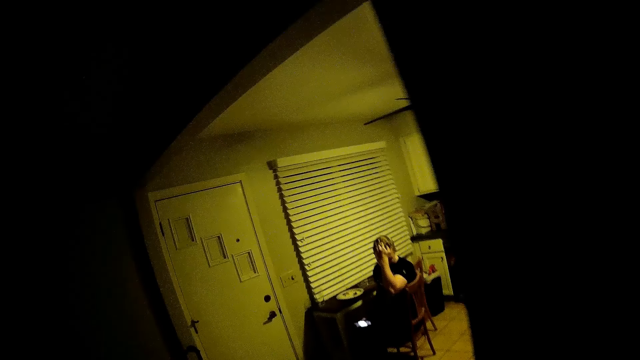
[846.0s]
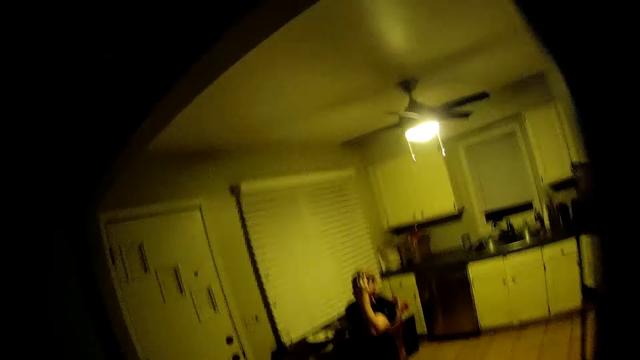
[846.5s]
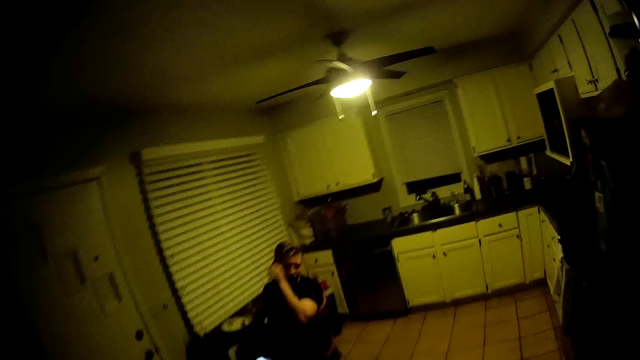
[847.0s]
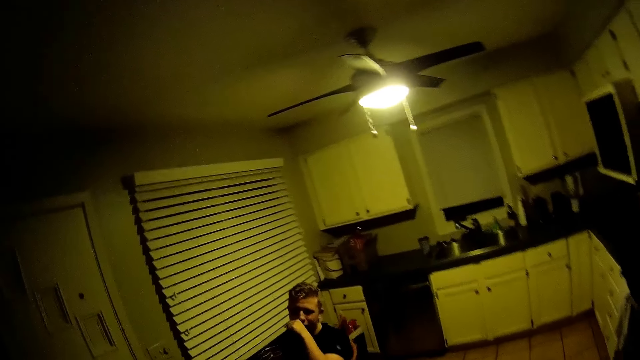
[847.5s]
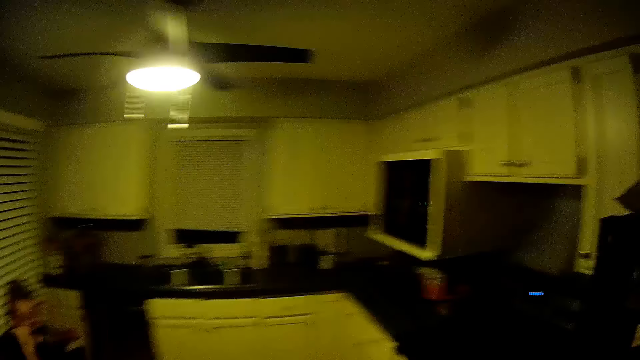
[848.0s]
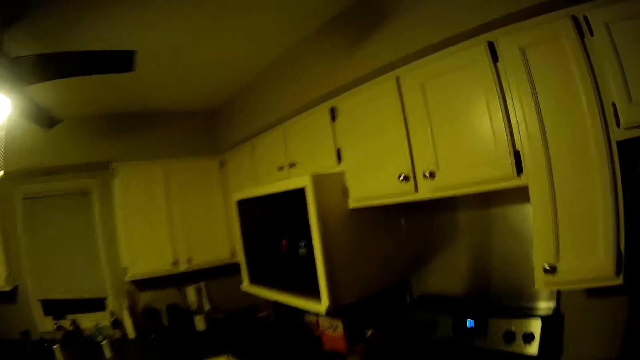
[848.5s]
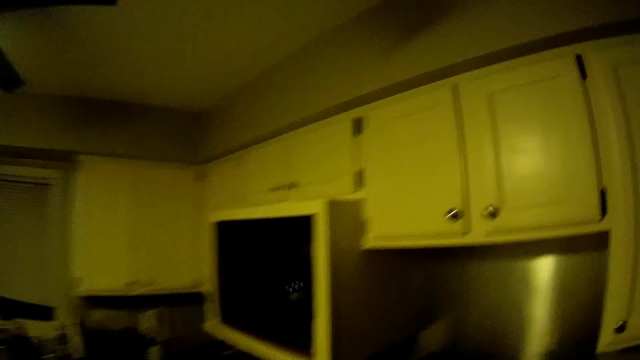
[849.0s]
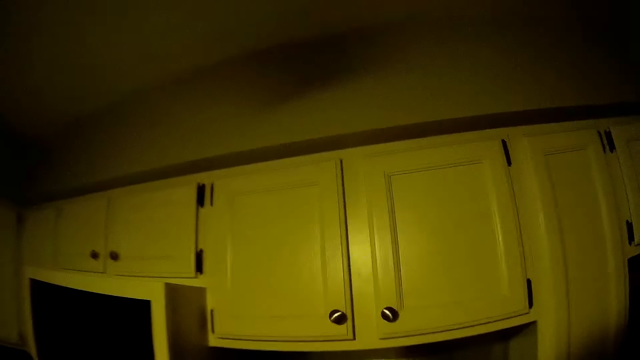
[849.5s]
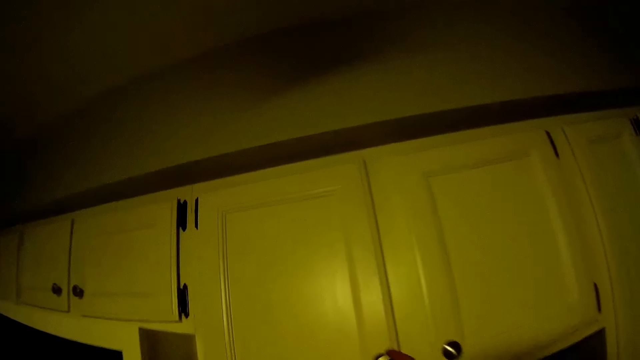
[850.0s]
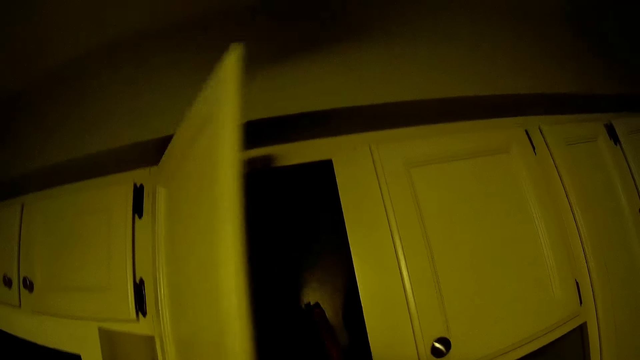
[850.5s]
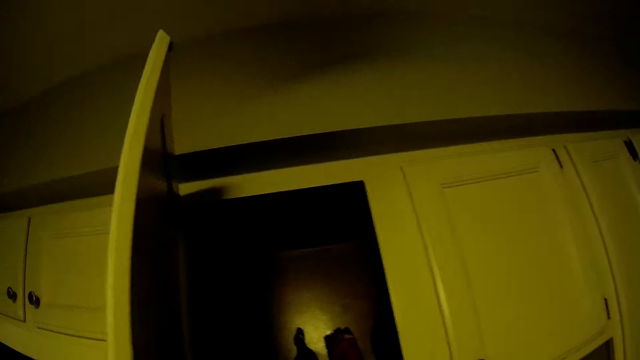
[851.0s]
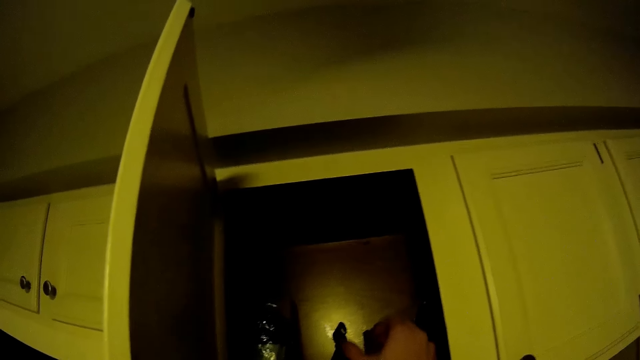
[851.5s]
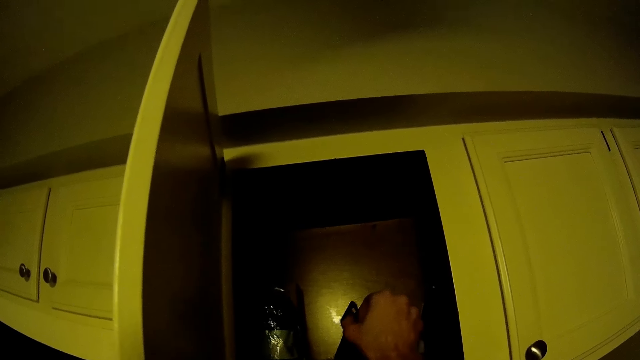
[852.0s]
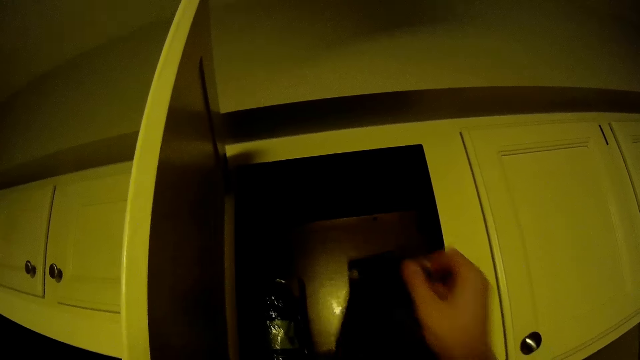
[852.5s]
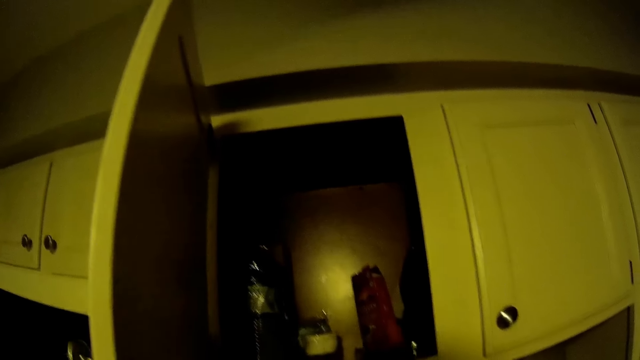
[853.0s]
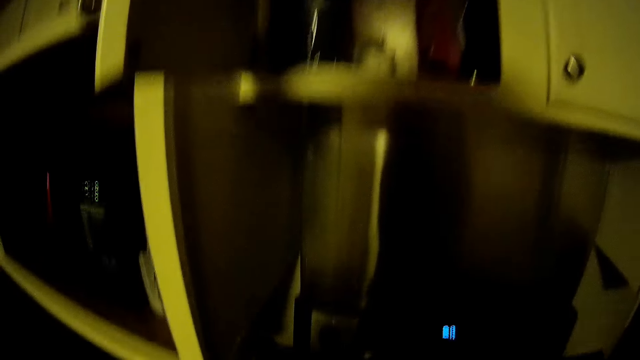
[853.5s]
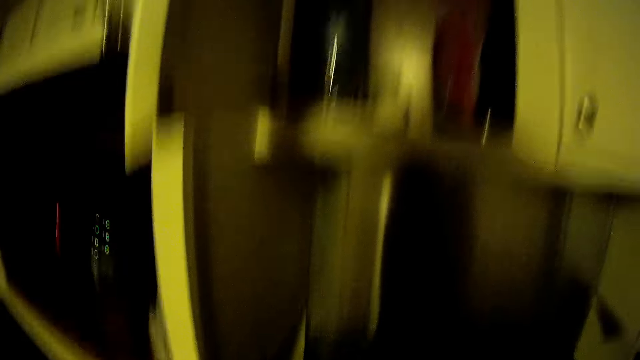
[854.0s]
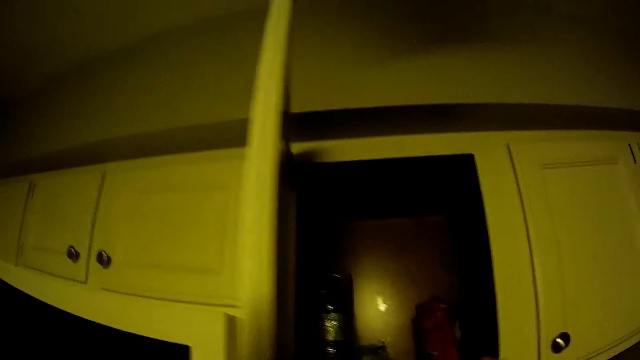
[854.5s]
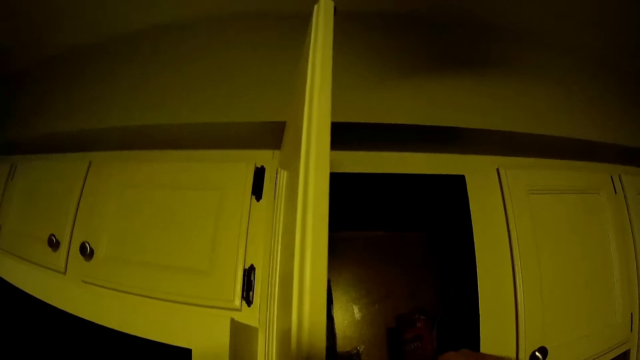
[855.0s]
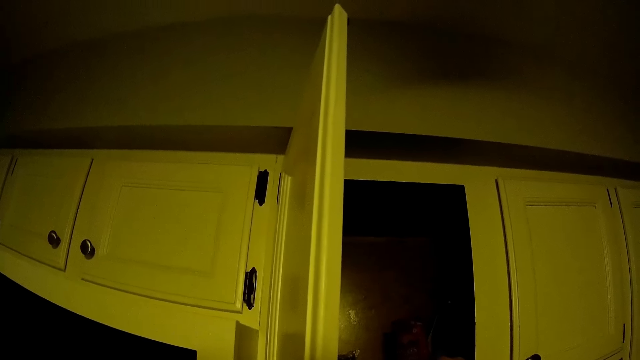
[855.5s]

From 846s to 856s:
The camera wearer opens the cabinet door. They pick up a packet.

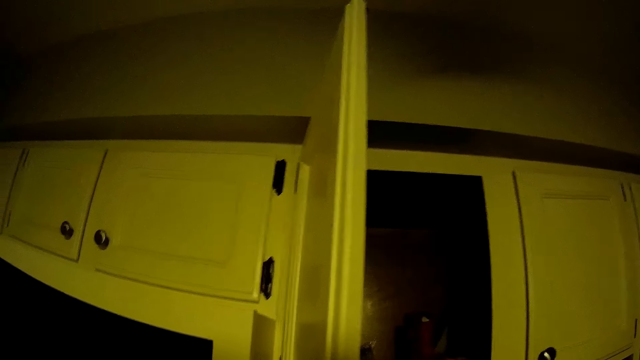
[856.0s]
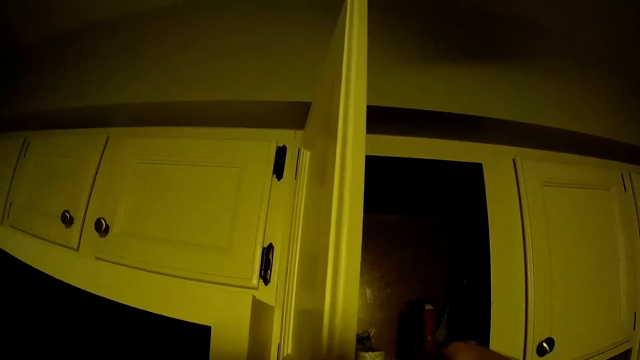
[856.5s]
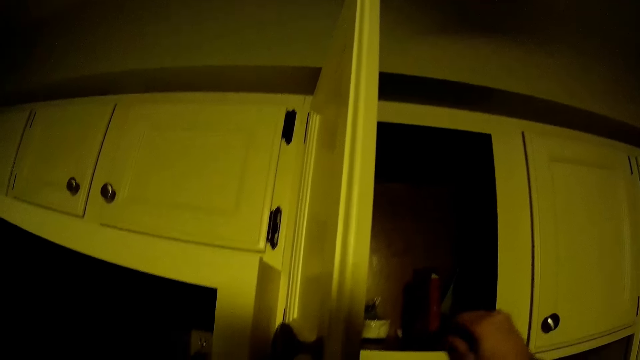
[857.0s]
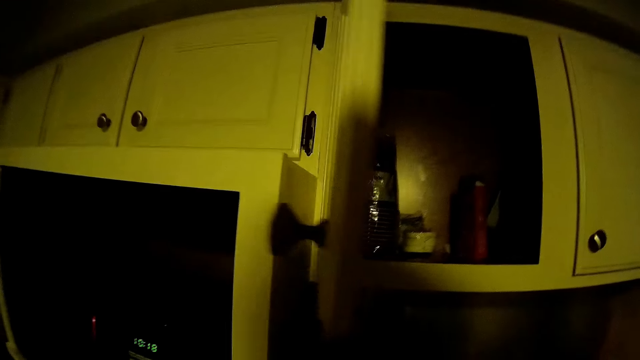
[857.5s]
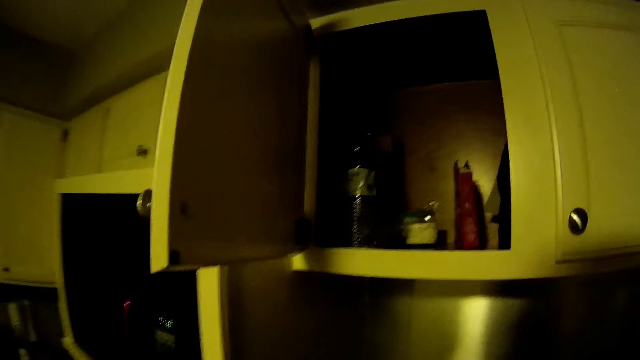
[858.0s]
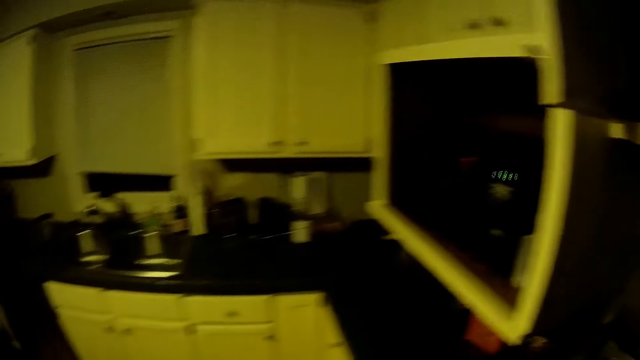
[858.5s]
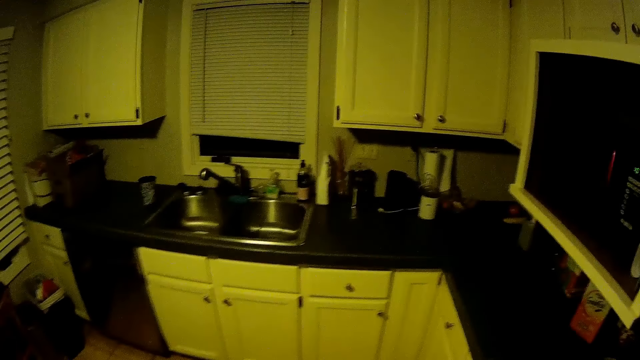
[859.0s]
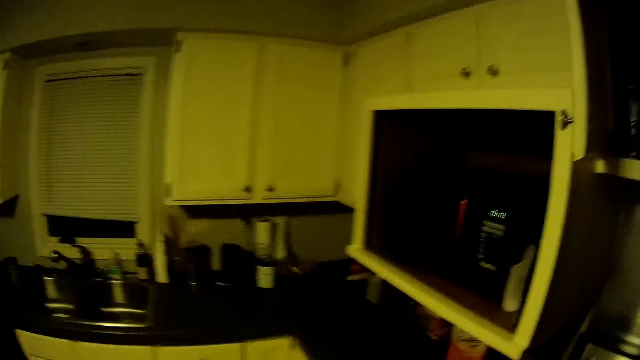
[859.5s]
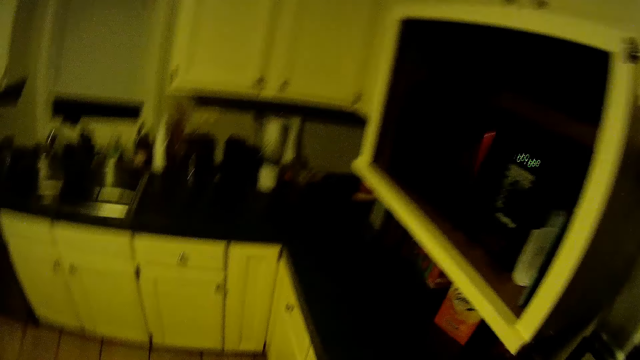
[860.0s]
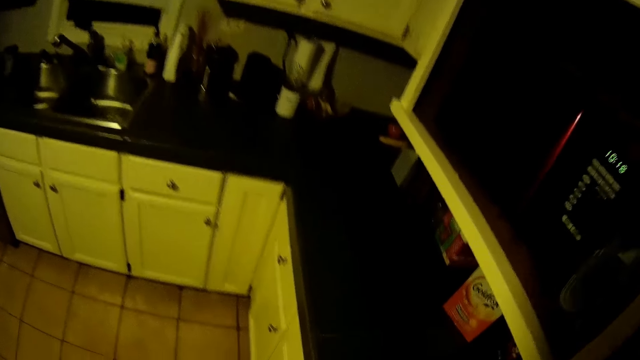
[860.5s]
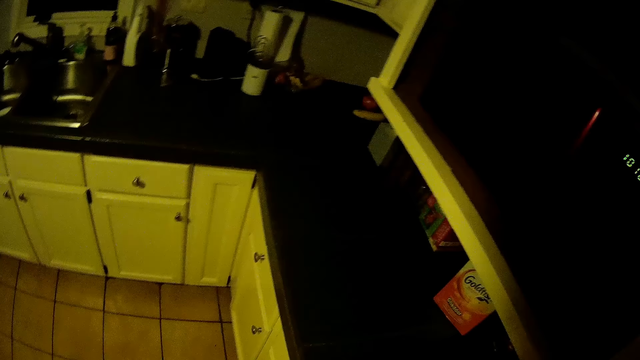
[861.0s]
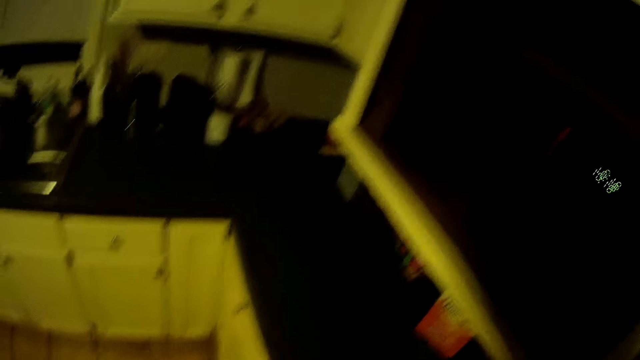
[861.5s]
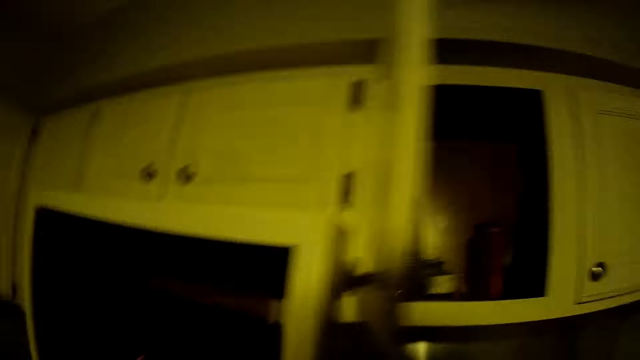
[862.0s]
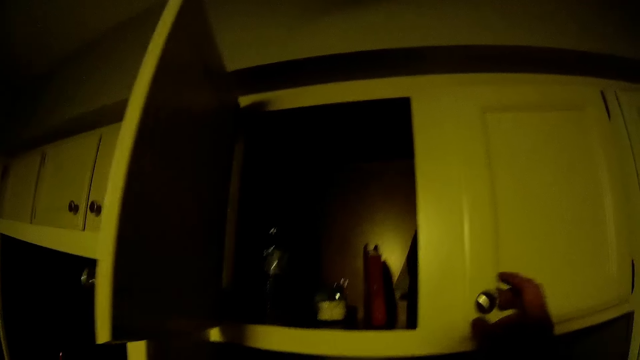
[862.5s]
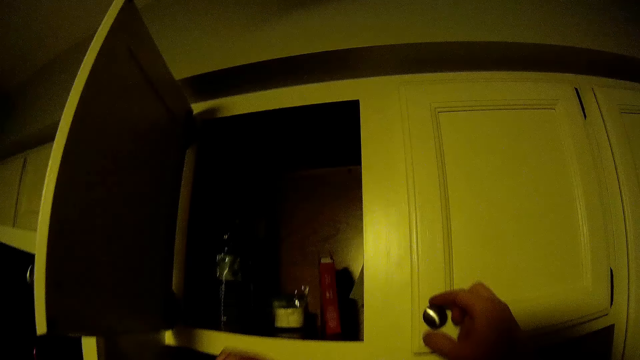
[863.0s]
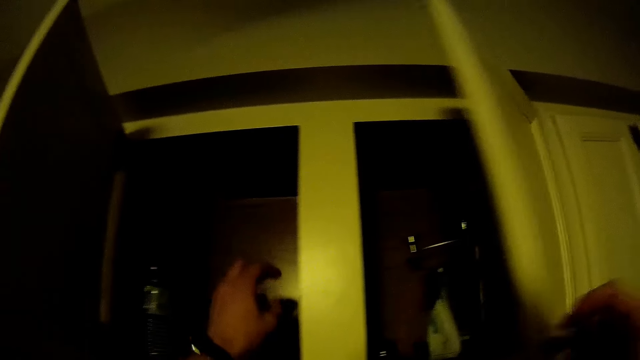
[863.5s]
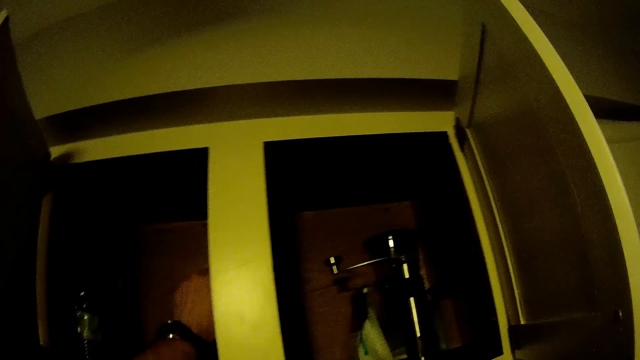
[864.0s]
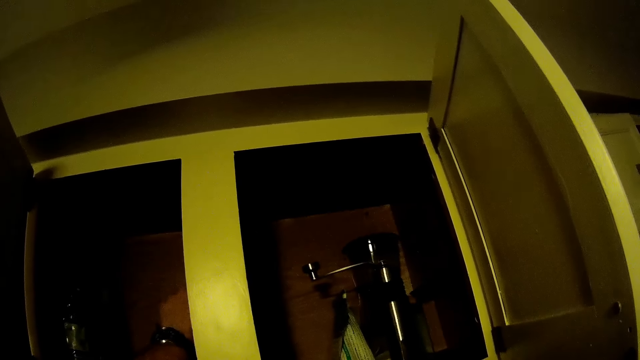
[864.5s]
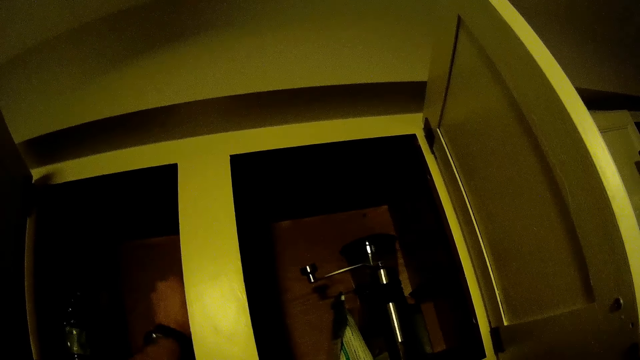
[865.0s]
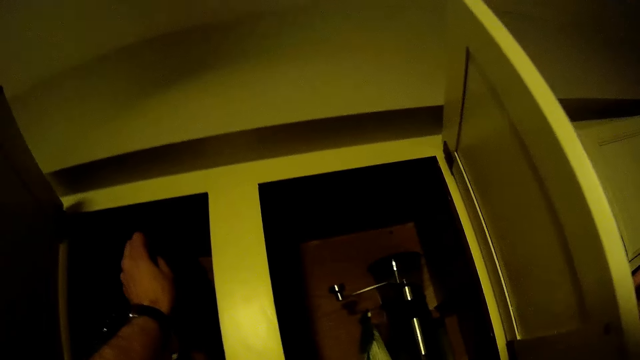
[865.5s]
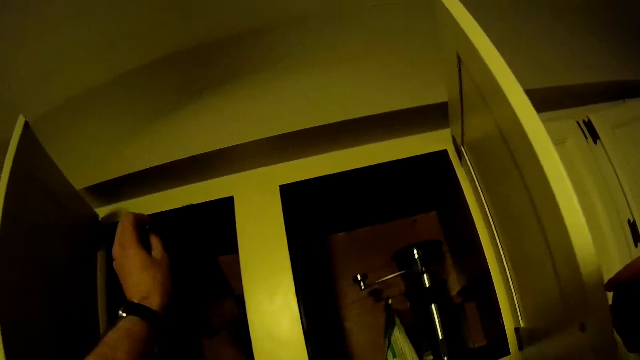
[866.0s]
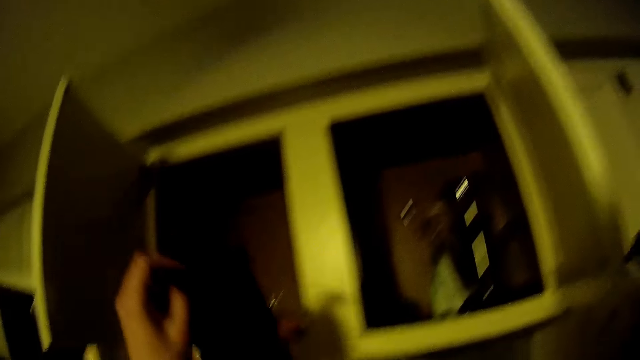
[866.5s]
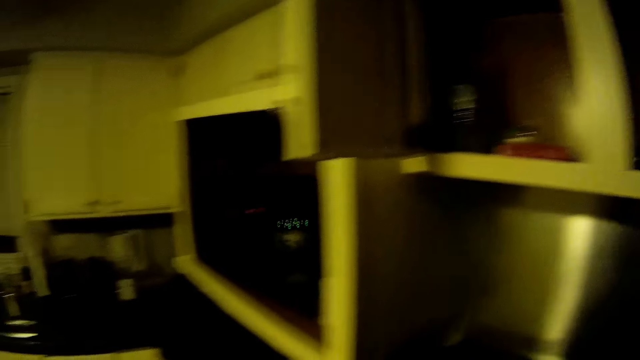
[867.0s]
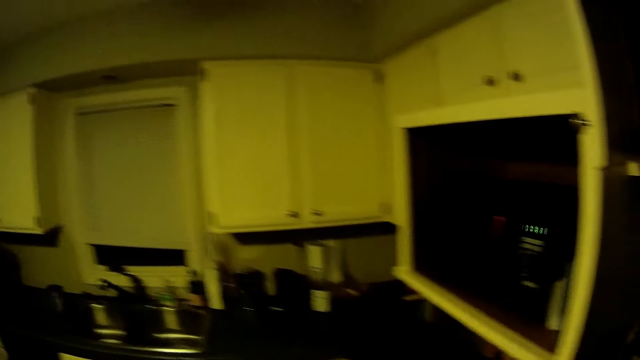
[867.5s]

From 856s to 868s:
The camera wearer picks up something. They look around the kitchen. They open the cabinet door. They pick up a packet from the cabinet.
